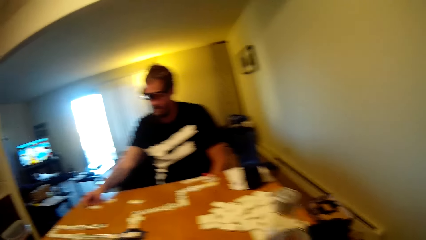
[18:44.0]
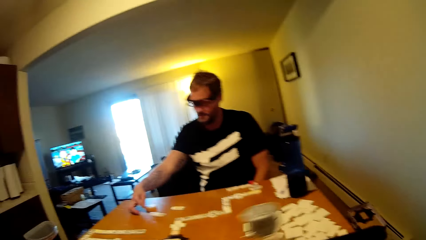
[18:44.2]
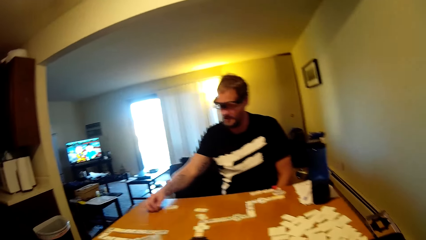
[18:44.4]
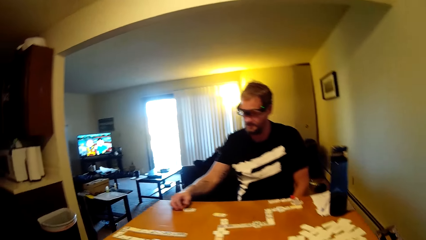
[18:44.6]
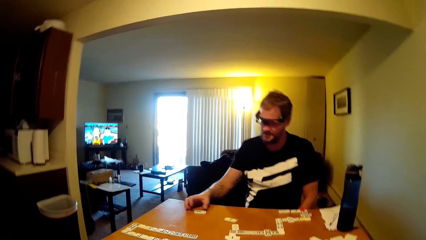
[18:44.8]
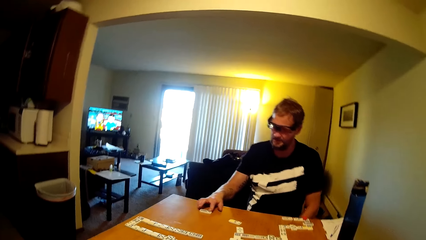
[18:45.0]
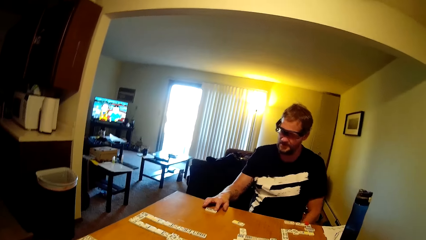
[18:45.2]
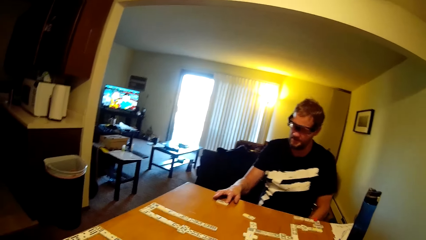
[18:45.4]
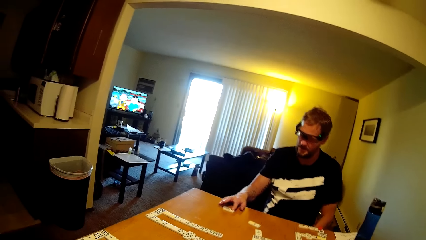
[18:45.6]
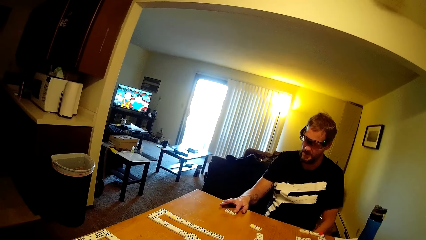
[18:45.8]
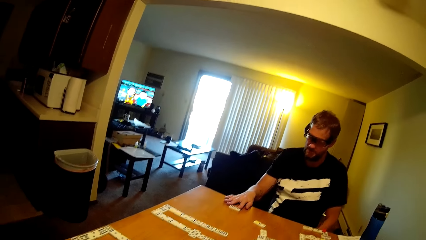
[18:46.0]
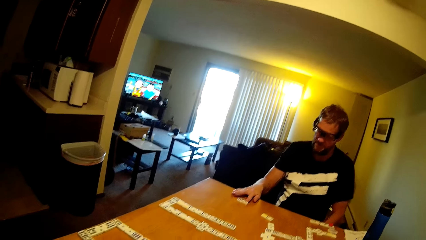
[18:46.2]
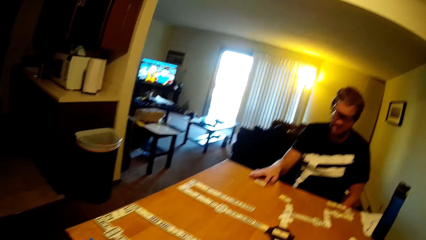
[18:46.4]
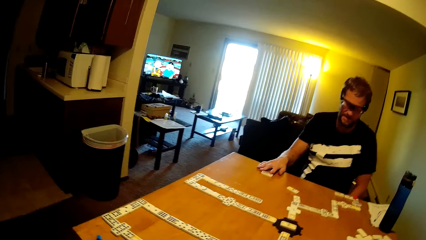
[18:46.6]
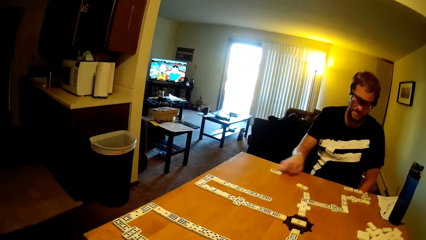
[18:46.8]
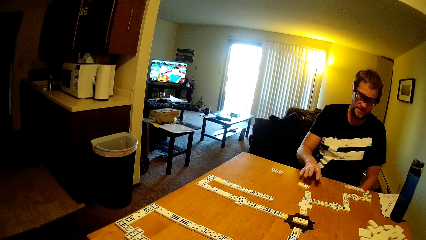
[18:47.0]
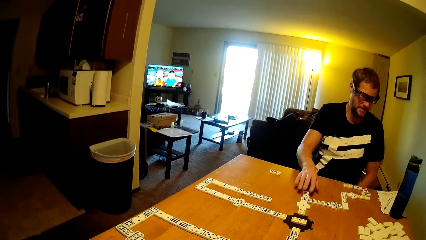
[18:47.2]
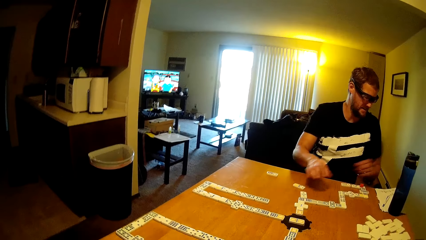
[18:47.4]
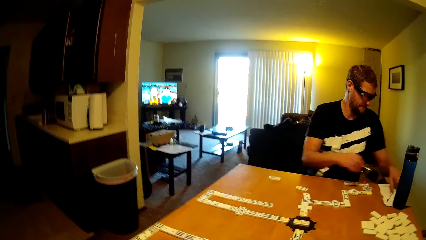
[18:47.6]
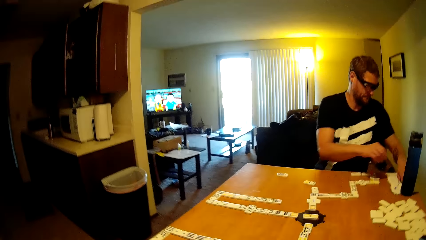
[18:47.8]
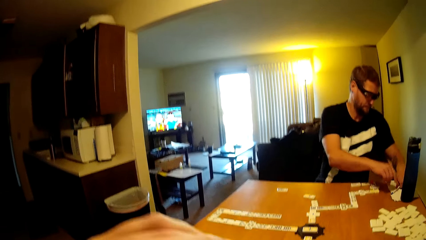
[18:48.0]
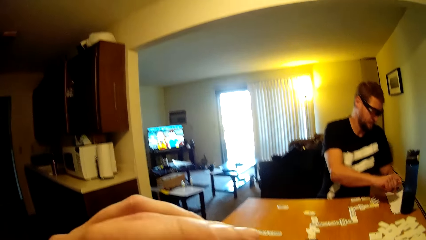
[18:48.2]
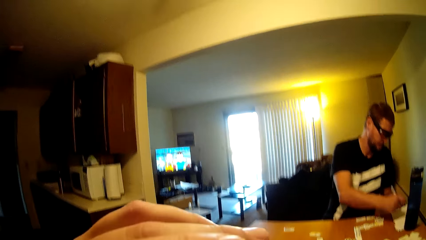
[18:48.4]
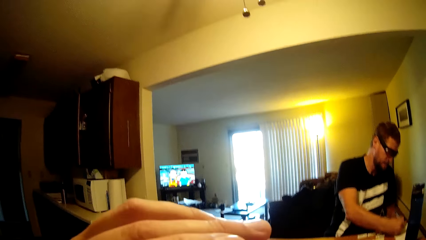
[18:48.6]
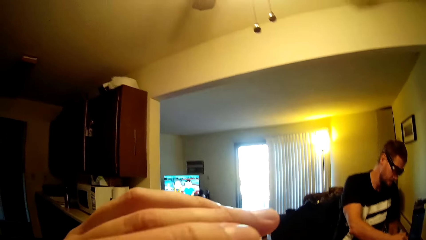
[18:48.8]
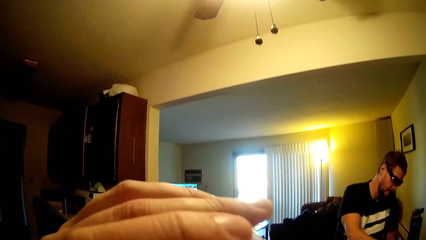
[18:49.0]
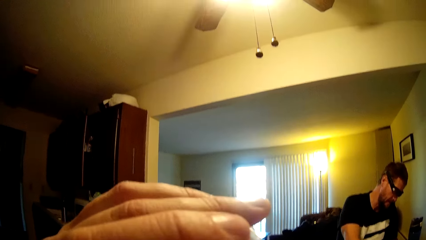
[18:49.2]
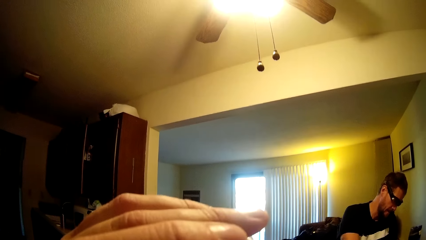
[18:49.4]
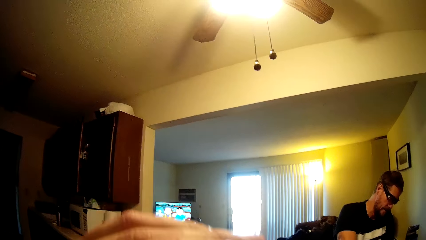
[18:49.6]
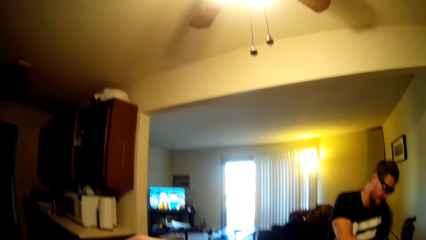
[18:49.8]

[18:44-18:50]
The camera wearer picks up a bottle. A man touches the dominoes card. The man picks up a pen and writes on a paper. The camera wearer drinks water and lifts up the hand.

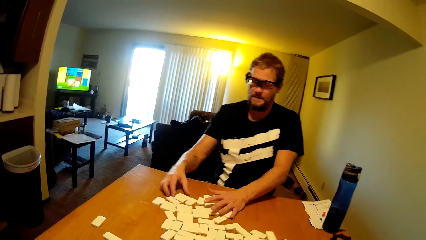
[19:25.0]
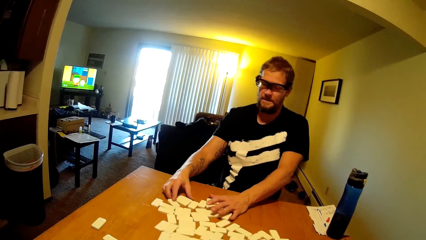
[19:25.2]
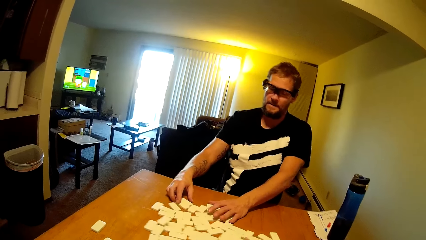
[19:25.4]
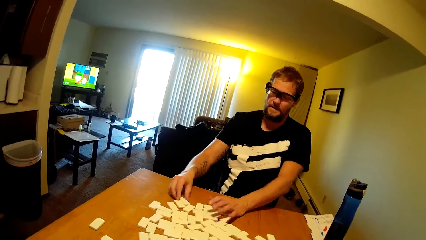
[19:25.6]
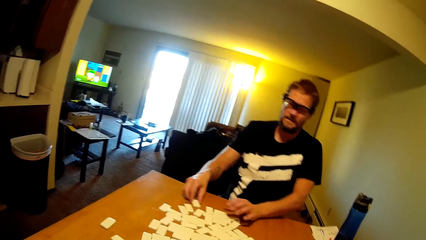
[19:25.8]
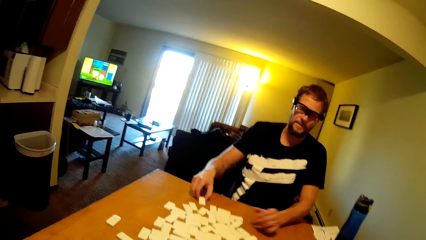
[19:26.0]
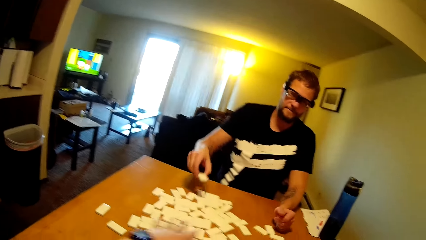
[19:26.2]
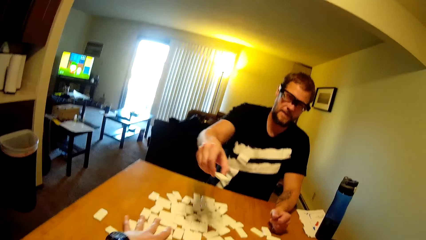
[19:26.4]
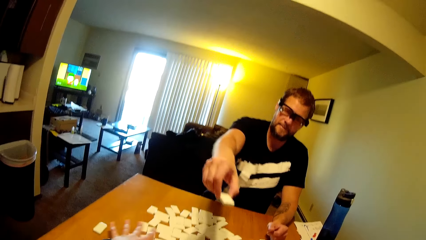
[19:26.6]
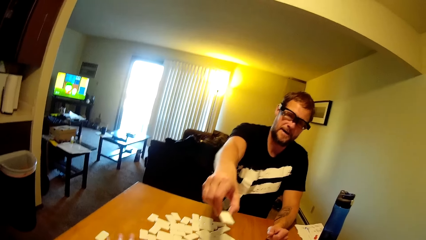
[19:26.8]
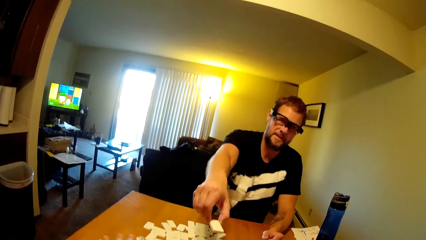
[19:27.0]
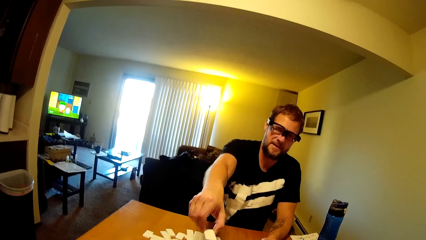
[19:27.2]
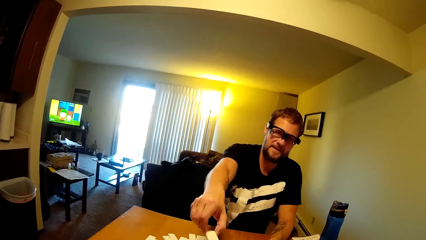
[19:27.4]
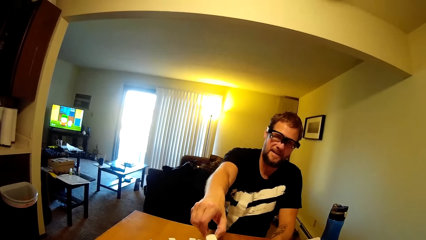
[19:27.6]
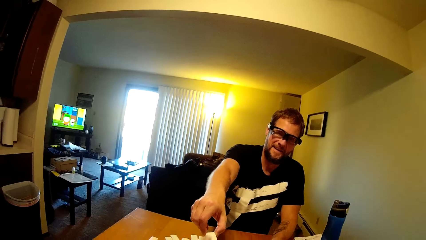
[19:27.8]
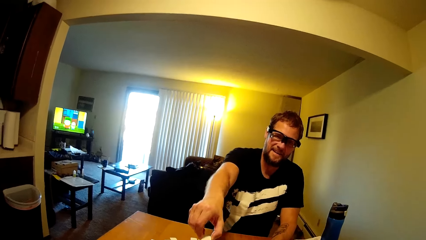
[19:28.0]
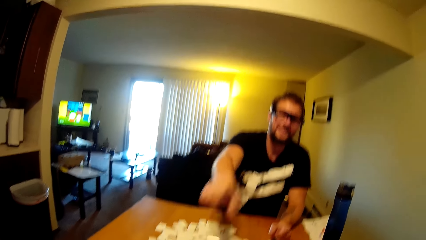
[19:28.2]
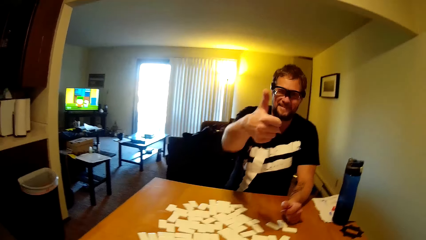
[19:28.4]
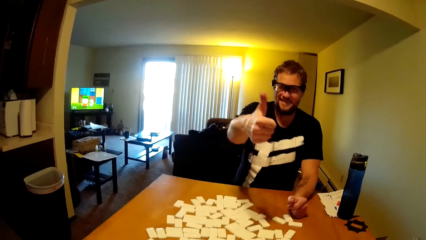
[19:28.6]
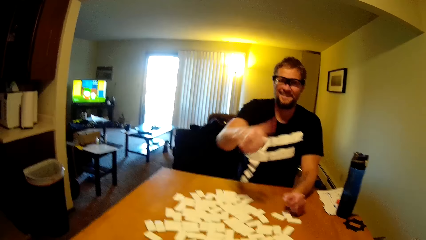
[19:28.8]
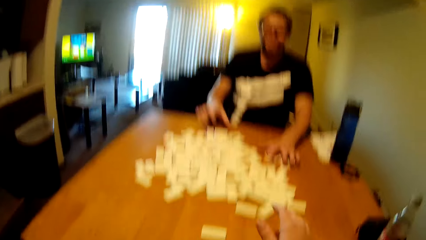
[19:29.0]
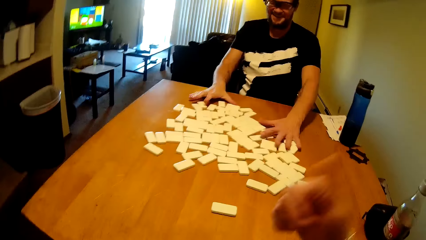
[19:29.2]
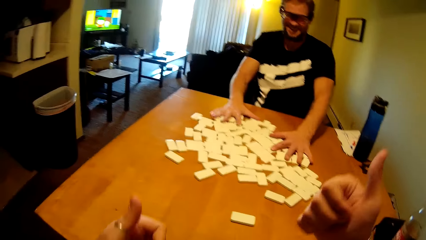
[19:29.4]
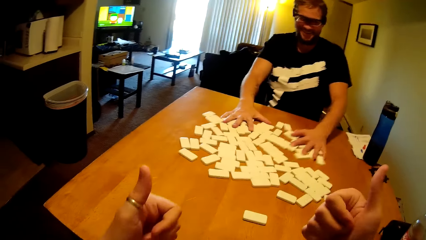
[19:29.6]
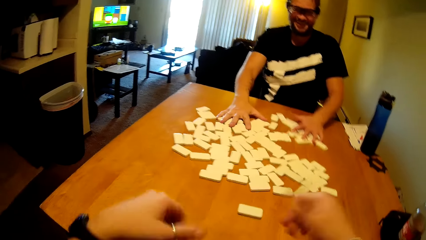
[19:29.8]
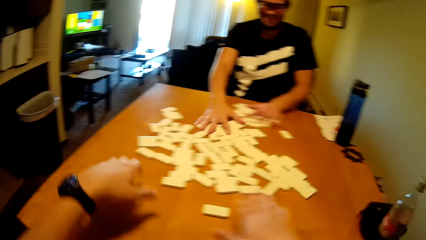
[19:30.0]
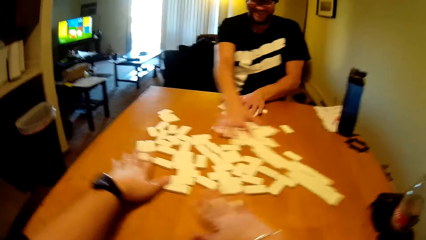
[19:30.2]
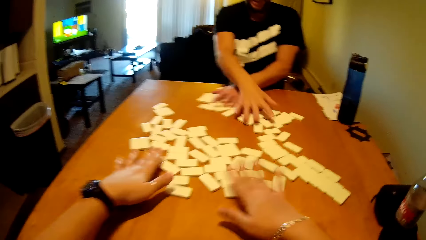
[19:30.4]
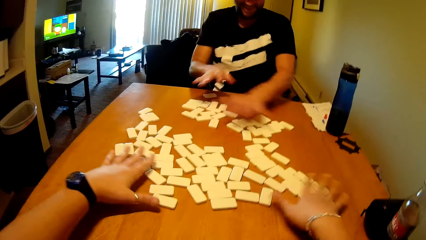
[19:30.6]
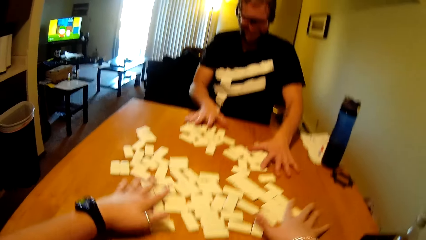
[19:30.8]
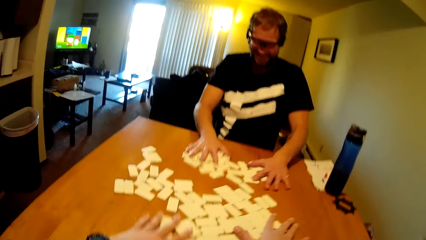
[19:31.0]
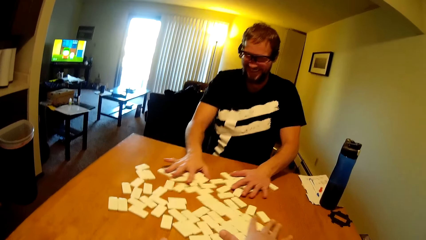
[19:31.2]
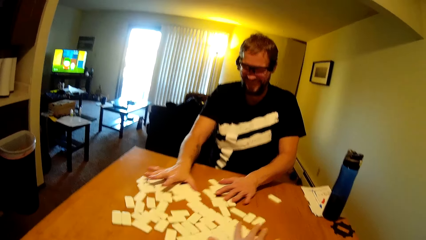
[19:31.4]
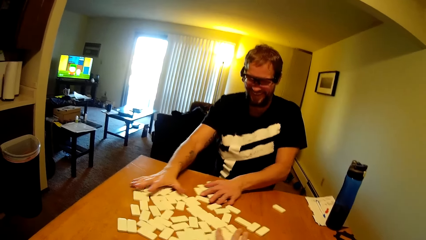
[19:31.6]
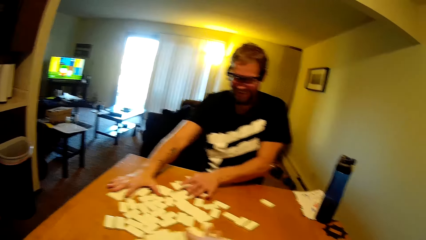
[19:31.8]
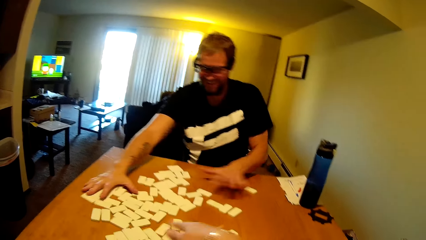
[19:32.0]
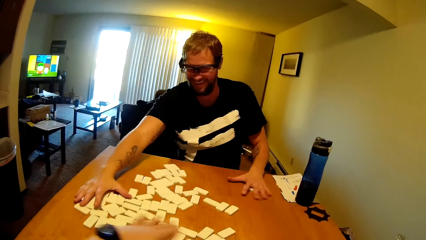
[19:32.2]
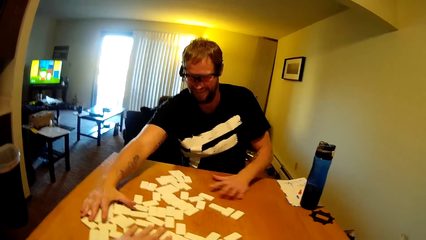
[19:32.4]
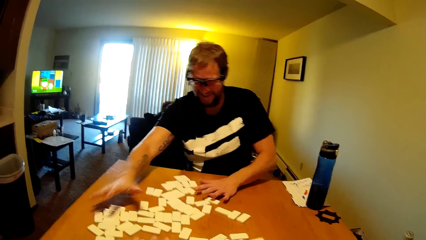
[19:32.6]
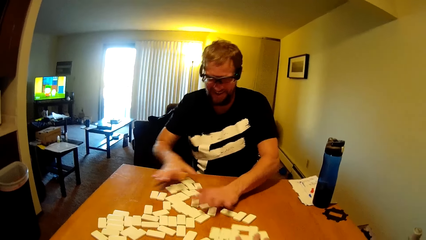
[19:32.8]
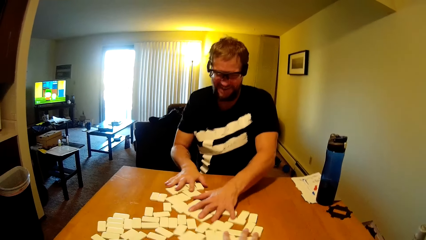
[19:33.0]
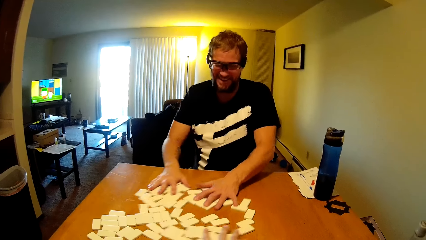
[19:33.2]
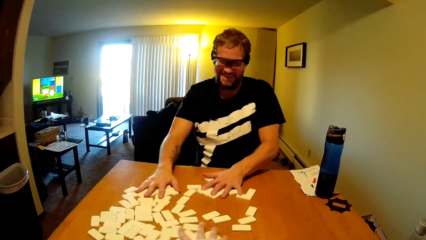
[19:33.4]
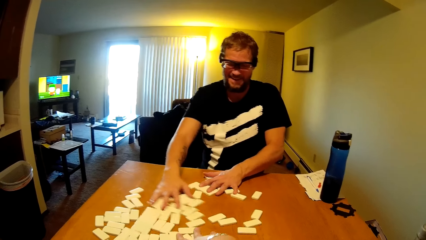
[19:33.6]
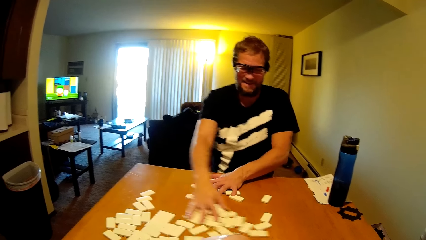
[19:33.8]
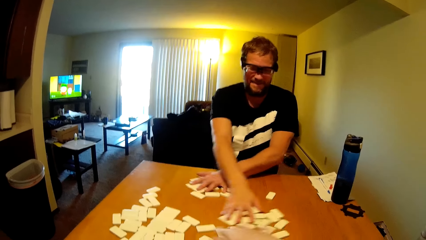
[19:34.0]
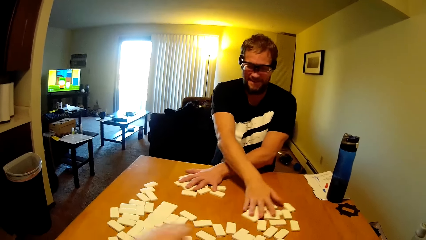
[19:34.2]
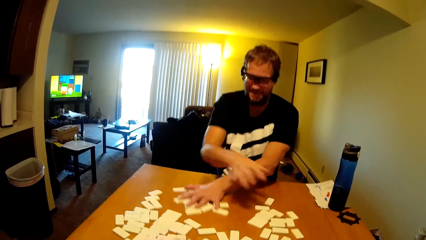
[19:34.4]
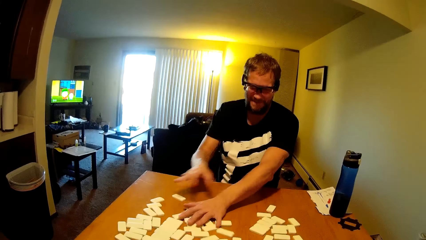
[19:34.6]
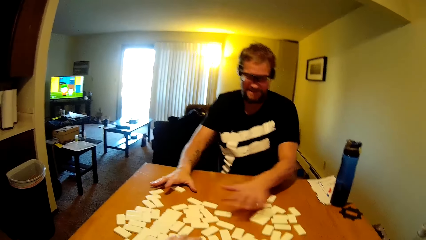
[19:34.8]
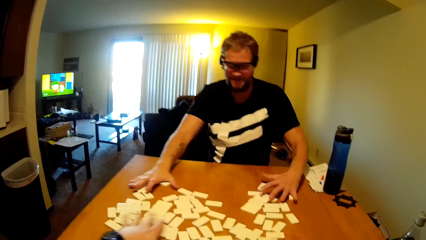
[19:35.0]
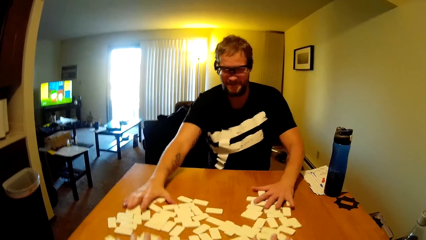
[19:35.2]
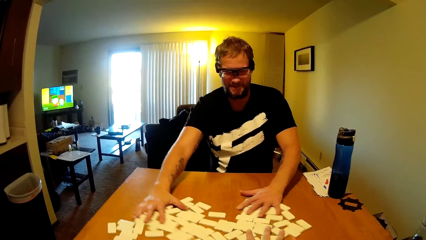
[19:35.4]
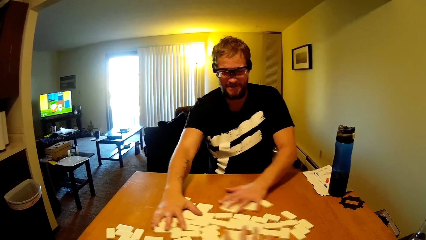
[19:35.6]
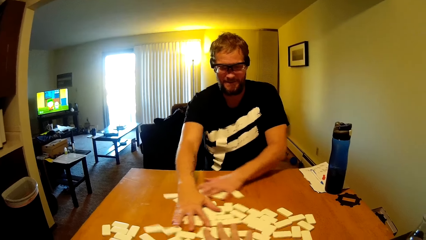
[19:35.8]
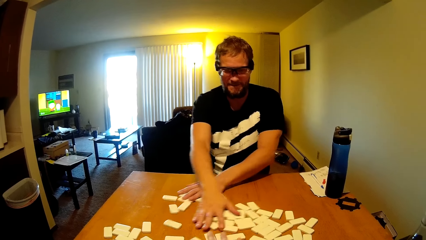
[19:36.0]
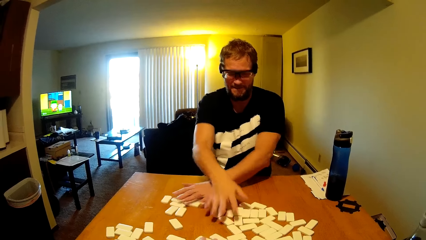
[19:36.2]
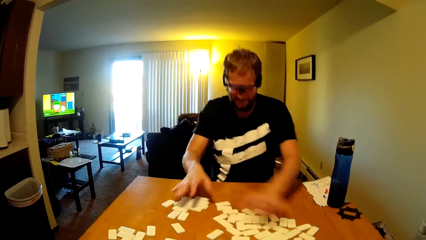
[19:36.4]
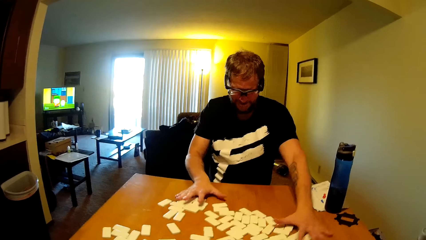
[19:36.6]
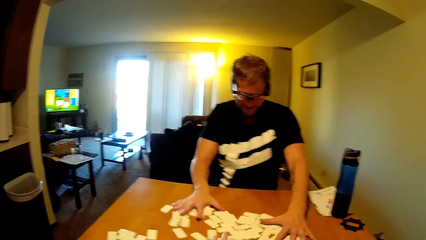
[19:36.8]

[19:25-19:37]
The camera wearer interacts with a man. The man gives the camera wearer the dominoes card and talks to the camera wearer. The camera wearer lifts up the hand. The man plays the dominoes game. The camera wearer plays the dominoes game and arranges the dominoes card. The man arranges the dominoes card.
